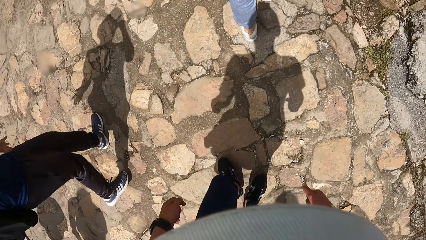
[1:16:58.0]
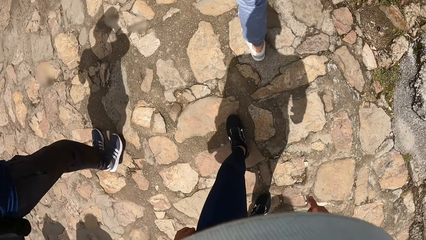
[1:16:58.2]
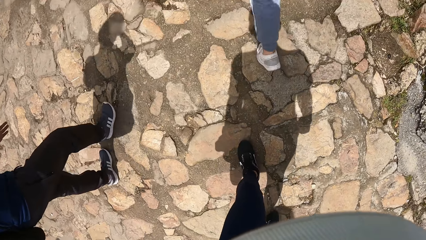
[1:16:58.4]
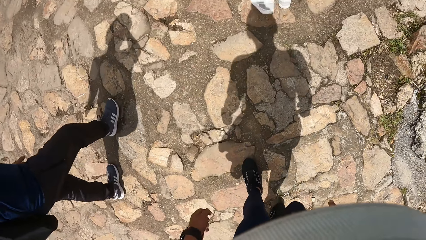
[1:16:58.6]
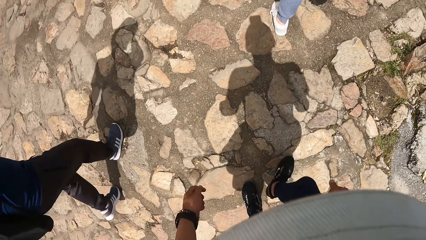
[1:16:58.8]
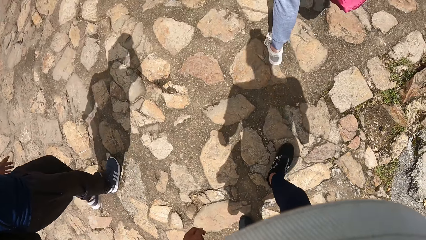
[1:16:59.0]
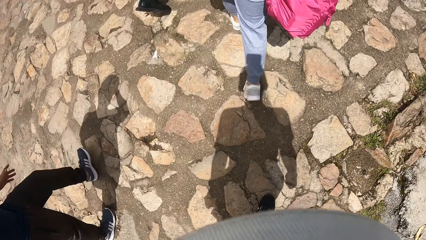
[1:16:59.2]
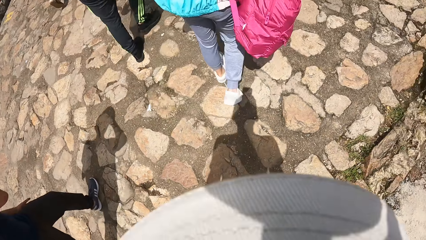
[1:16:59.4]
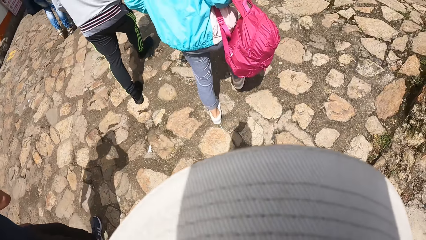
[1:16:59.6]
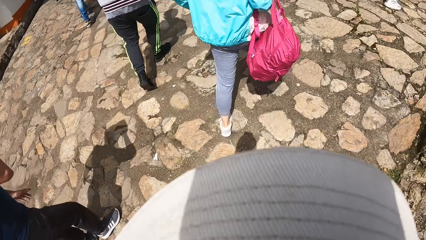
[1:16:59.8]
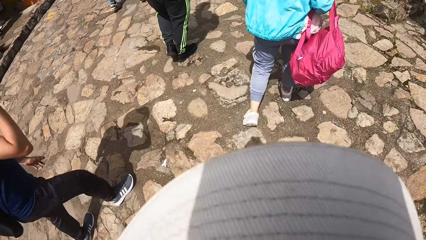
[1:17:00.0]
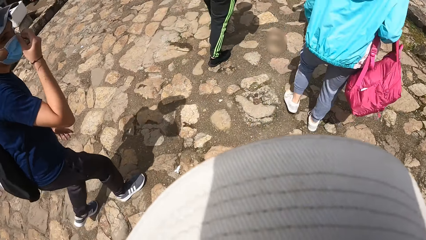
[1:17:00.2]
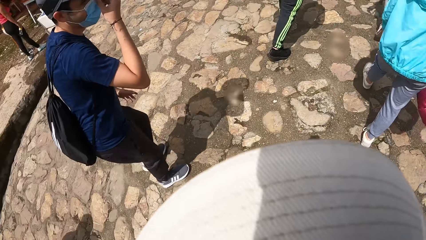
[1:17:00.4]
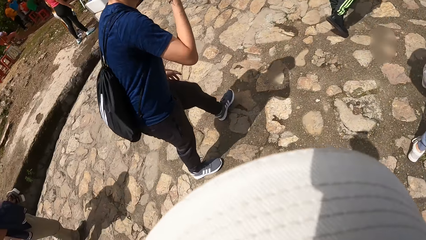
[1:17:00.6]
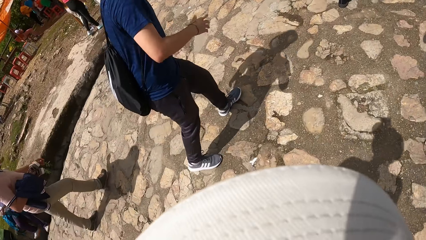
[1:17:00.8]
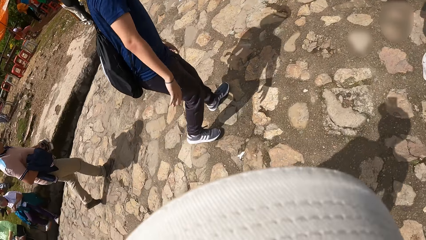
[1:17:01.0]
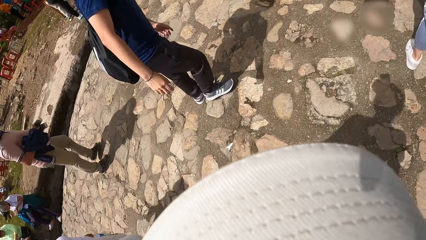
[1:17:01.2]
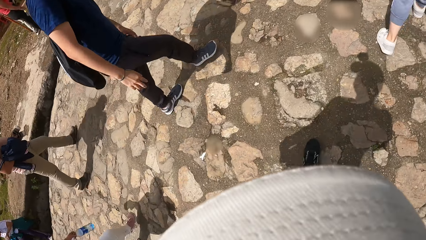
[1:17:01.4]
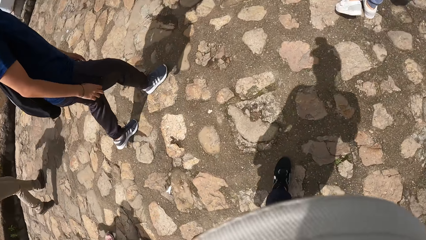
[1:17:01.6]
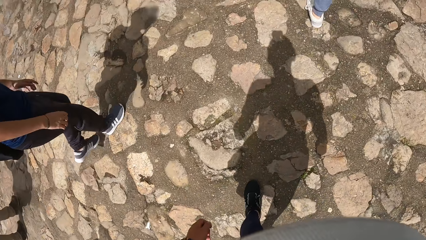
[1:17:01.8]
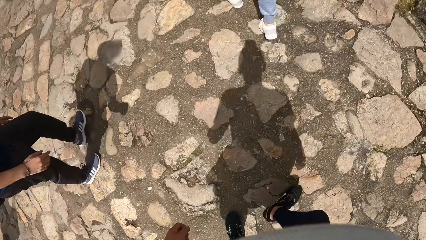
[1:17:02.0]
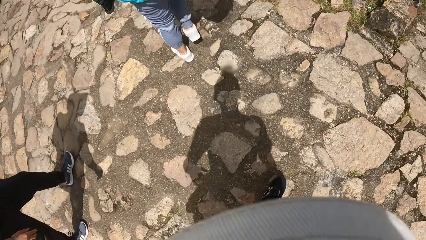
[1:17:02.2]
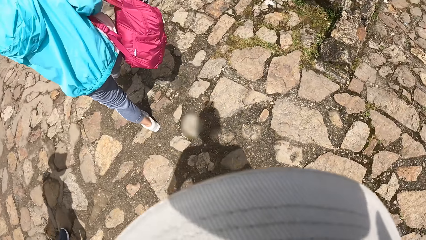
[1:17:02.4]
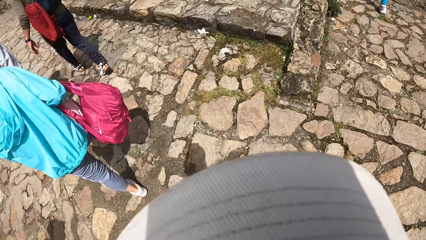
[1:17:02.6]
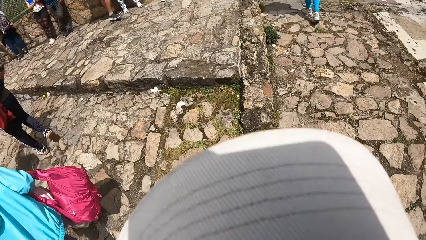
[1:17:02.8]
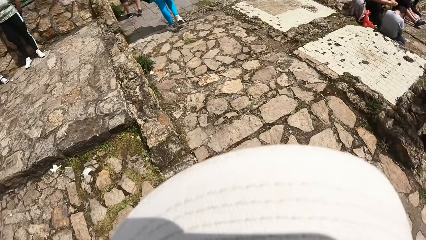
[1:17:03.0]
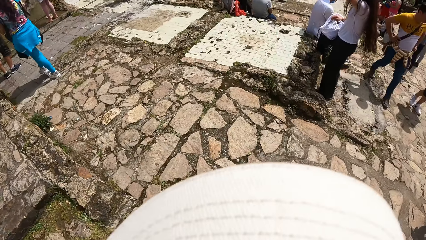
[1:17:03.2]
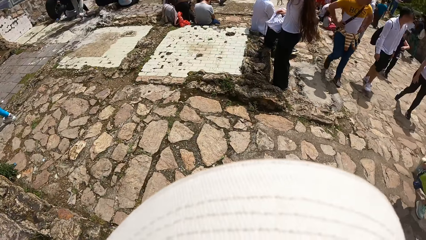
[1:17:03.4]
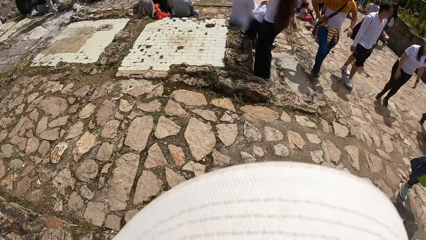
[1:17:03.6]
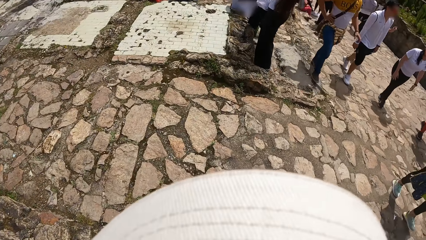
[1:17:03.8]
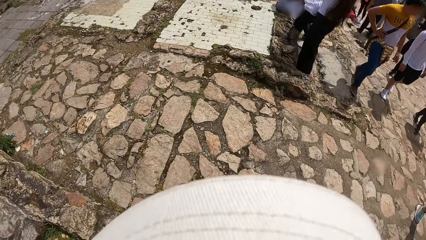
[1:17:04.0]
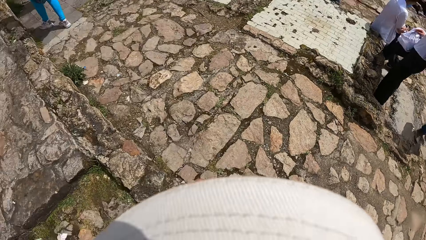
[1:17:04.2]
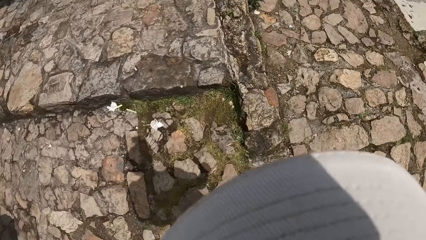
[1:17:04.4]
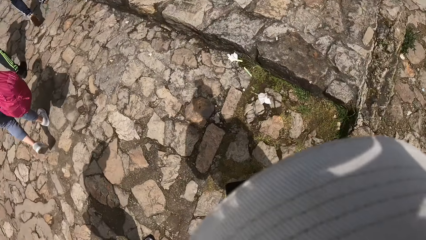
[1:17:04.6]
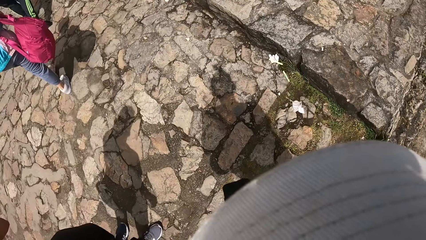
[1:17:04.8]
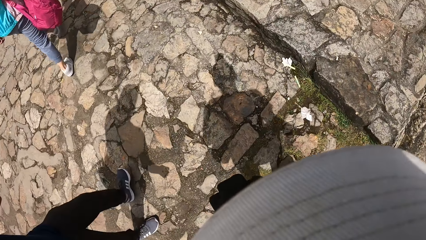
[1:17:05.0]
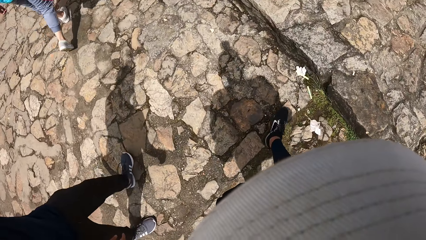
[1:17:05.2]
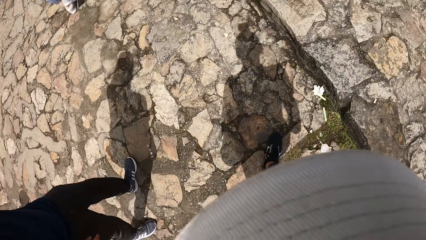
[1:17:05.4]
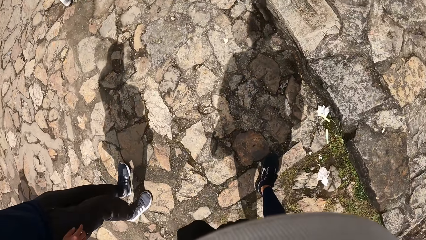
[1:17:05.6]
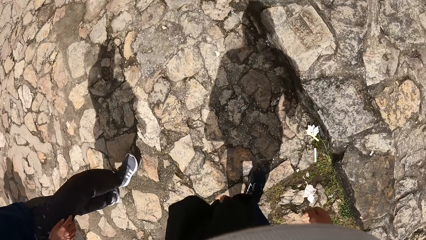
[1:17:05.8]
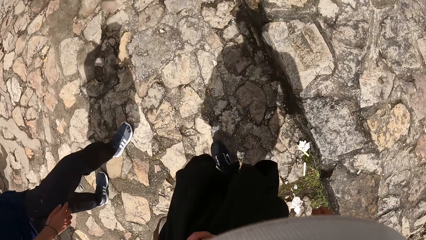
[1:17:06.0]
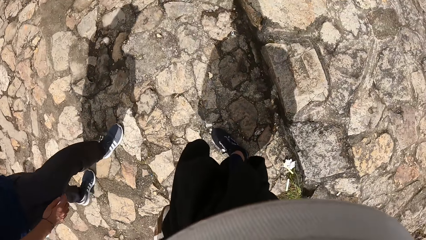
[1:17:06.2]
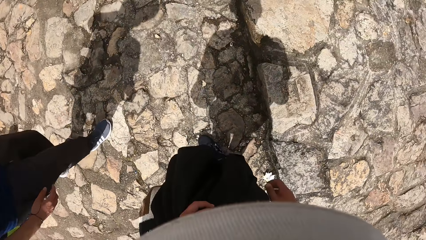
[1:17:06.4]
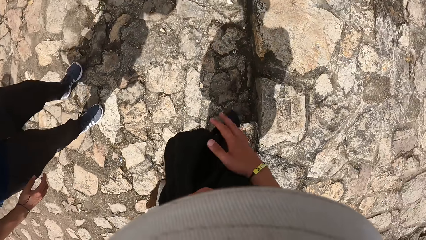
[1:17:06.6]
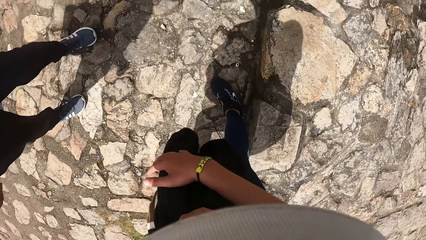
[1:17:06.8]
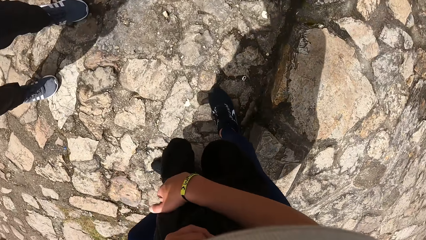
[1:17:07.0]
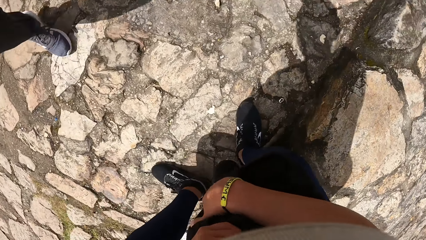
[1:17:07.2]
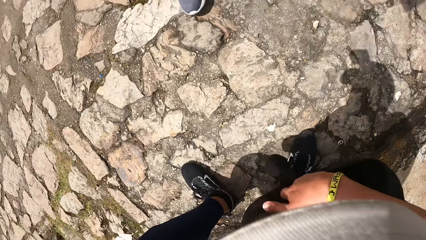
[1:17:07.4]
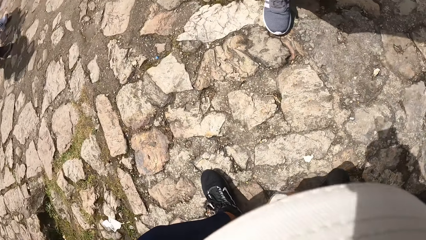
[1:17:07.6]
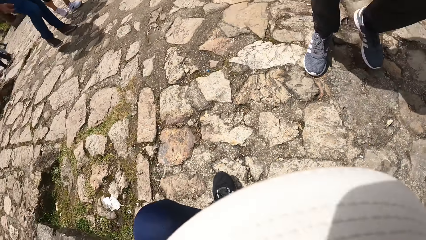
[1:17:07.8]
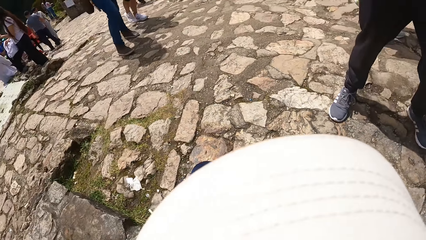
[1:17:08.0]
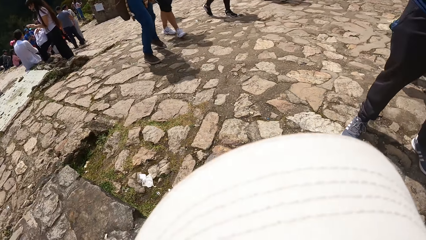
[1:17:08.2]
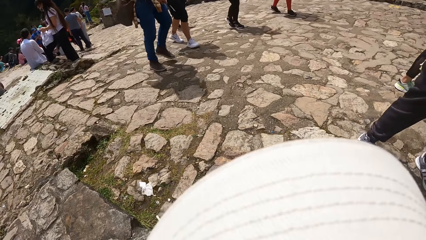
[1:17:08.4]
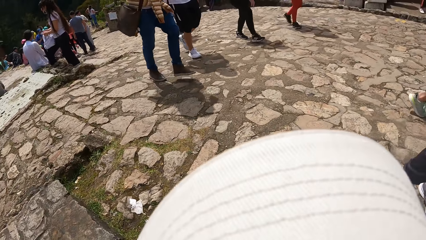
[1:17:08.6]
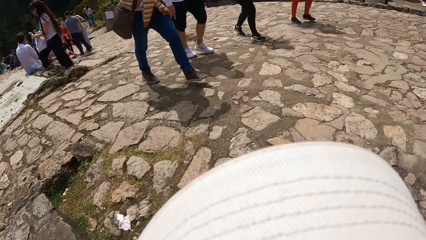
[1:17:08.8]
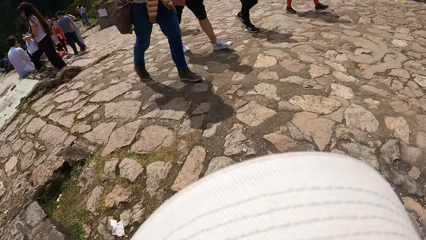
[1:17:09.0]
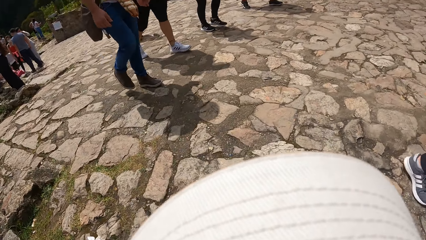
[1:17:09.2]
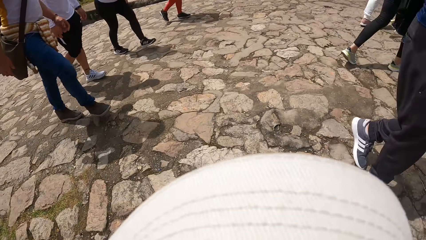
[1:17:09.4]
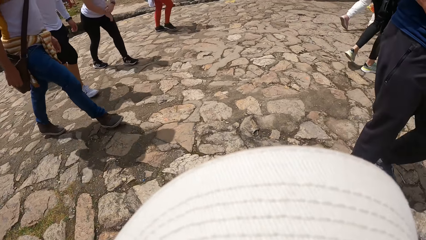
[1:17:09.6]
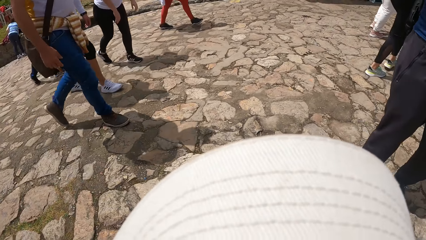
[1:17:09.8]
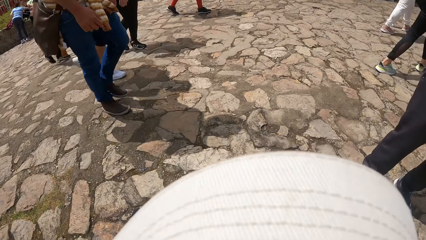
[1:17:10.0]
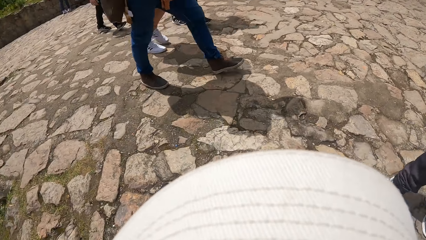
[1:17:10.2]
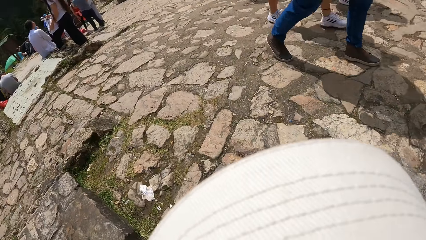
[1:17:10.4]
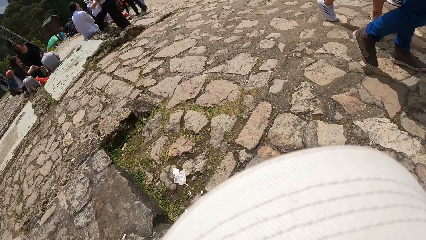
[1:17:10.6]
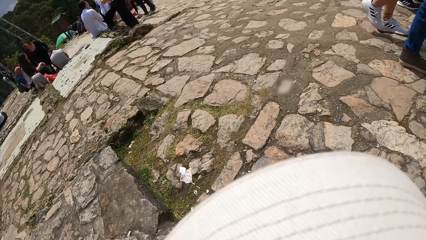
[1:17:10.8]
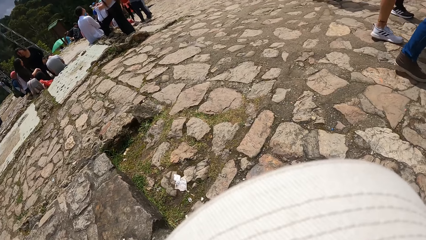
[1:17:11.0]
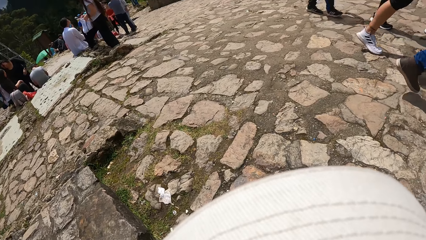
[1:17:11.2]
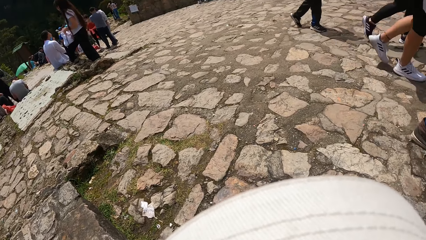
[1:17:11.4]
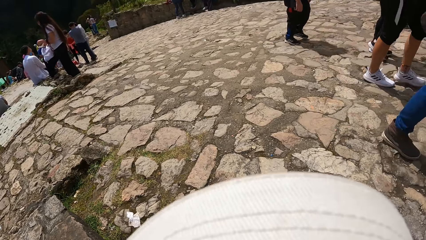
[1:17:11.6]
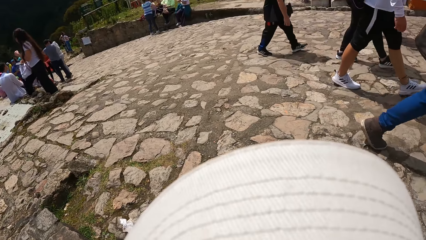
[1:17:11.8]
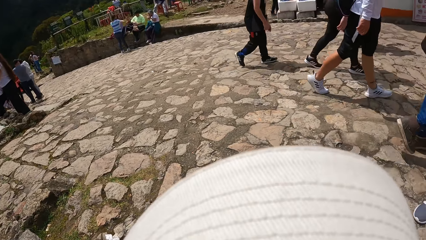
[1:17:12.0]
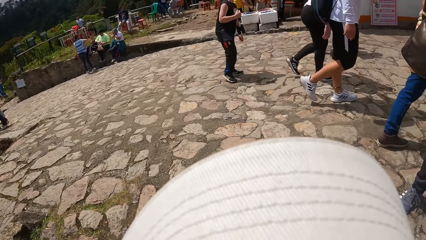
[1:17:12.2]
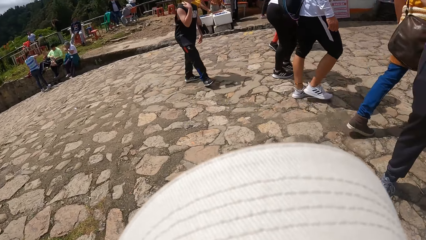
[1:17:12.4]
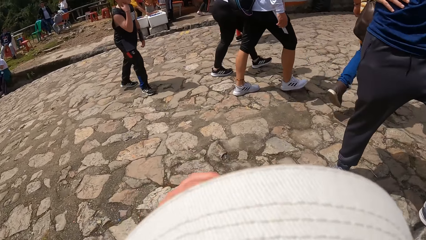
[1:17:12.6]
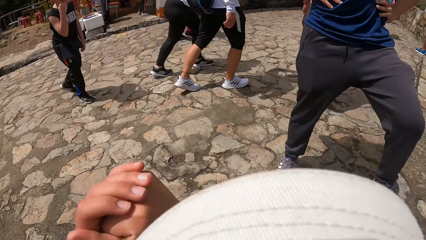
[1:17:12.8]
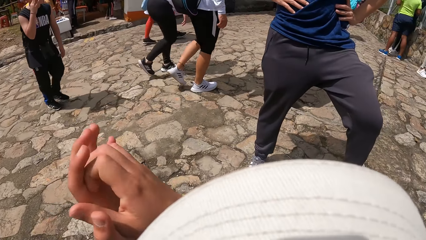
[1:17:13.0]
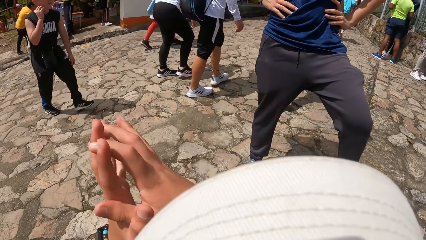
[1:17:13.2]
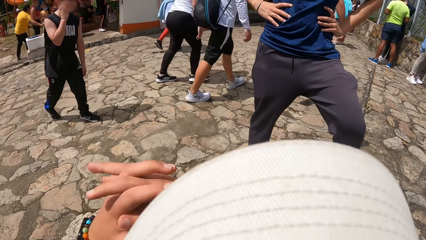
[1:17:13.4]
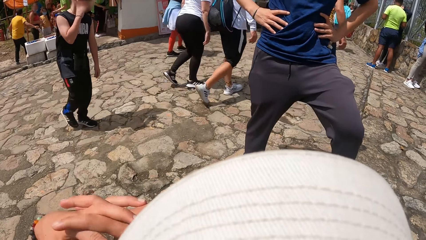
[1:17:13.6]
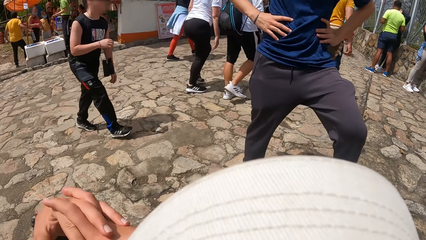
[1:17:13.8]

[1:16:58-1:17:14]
The camera wearer looks around on the pavement. She walks on the pavement. She touches her left leg with her right hand. She holds her trousers. She walks on the pavement. She interacts with a man. She folds both hands.
